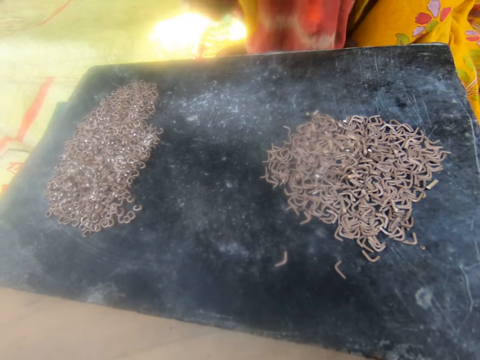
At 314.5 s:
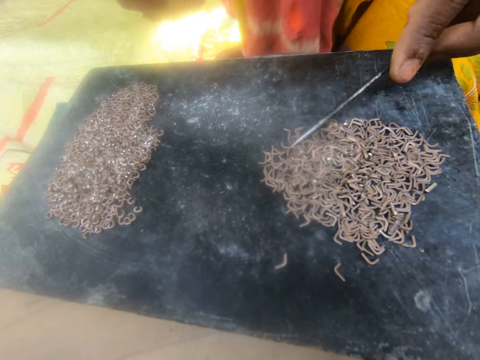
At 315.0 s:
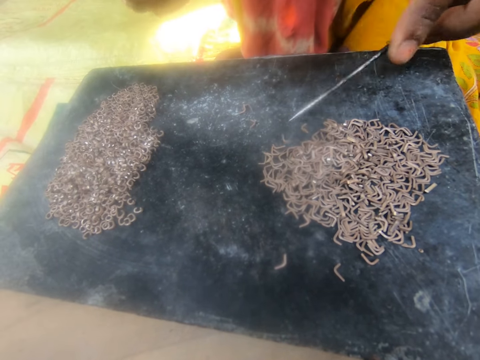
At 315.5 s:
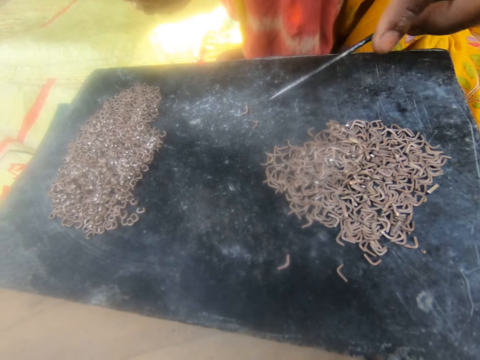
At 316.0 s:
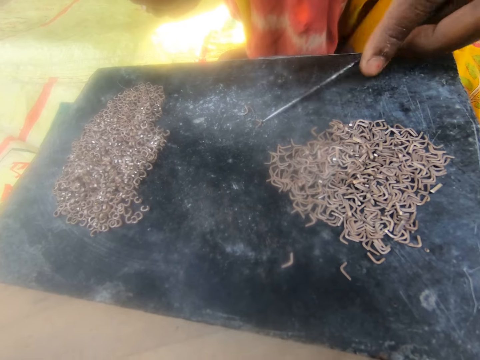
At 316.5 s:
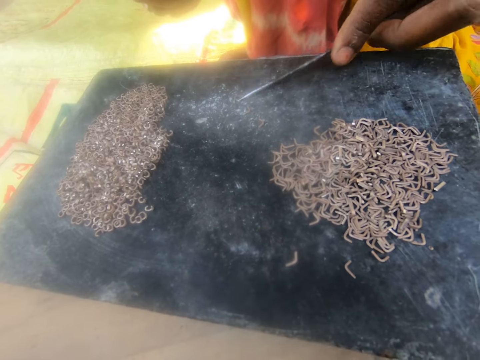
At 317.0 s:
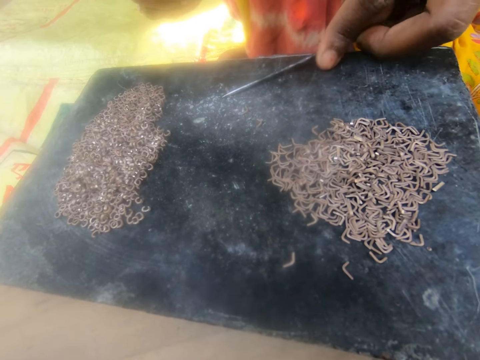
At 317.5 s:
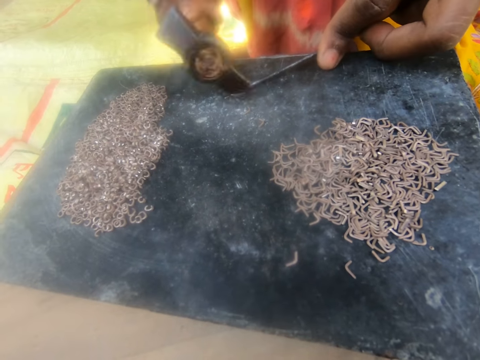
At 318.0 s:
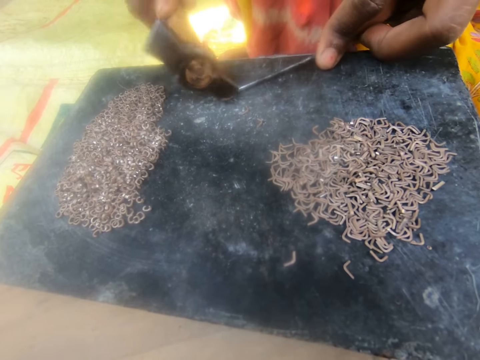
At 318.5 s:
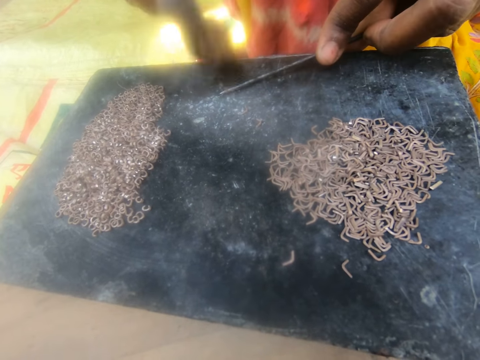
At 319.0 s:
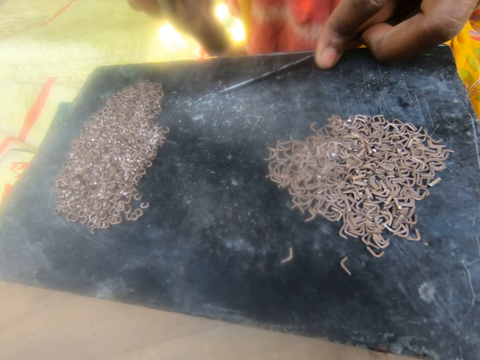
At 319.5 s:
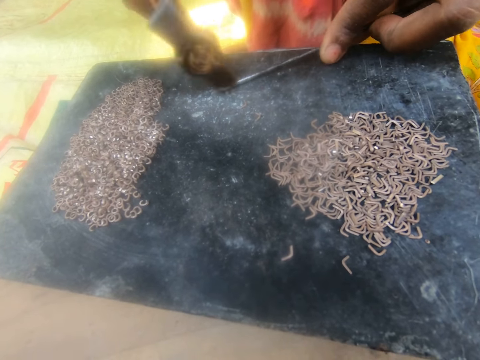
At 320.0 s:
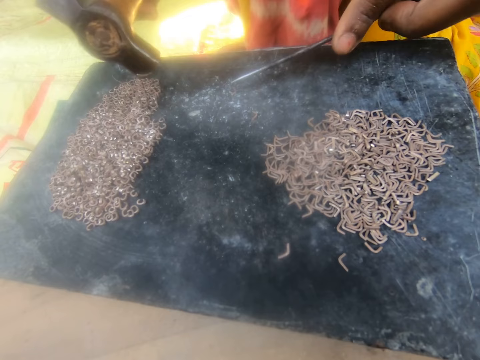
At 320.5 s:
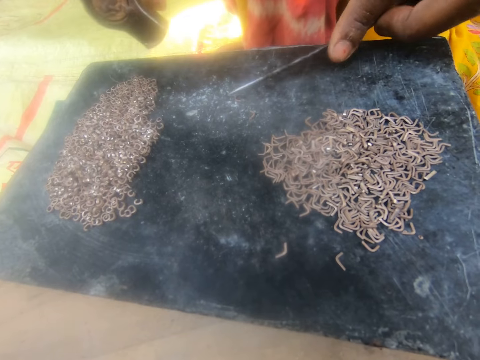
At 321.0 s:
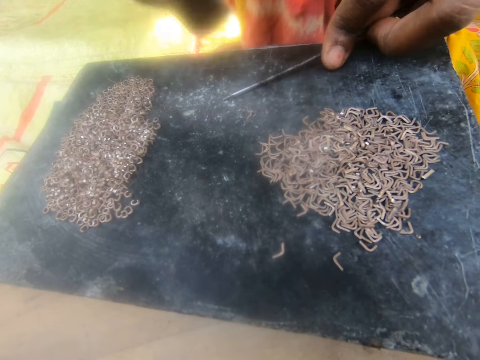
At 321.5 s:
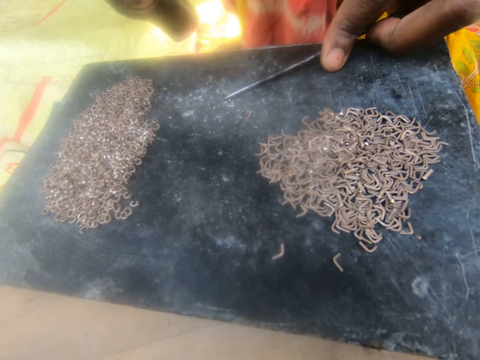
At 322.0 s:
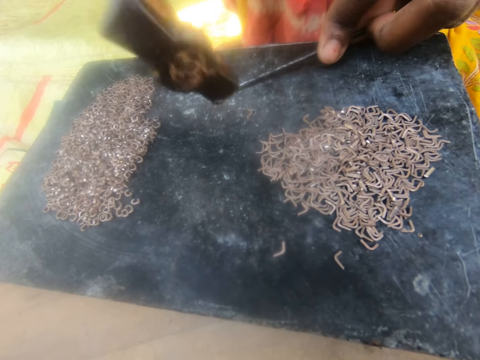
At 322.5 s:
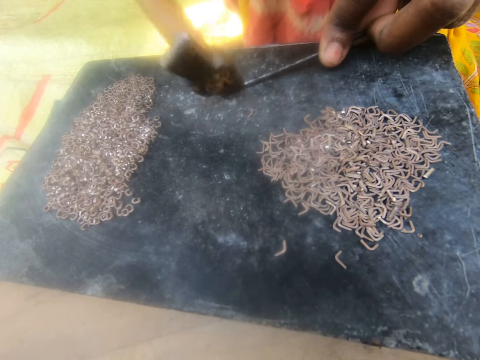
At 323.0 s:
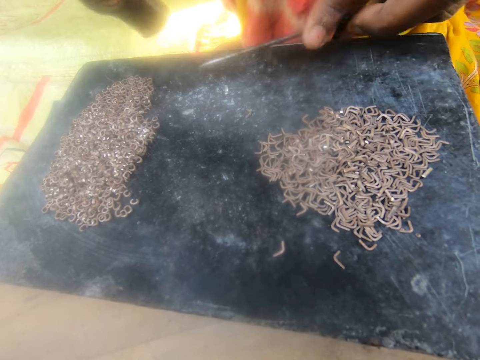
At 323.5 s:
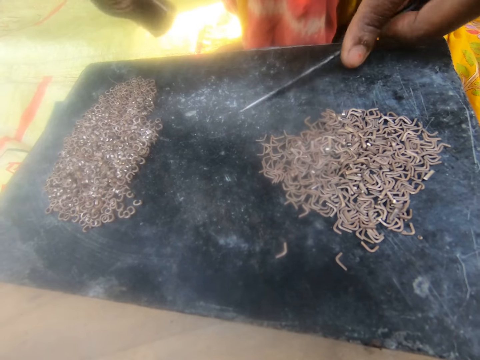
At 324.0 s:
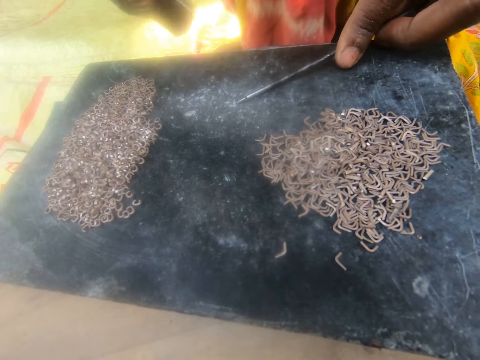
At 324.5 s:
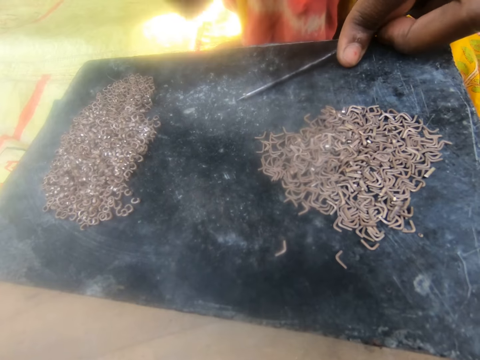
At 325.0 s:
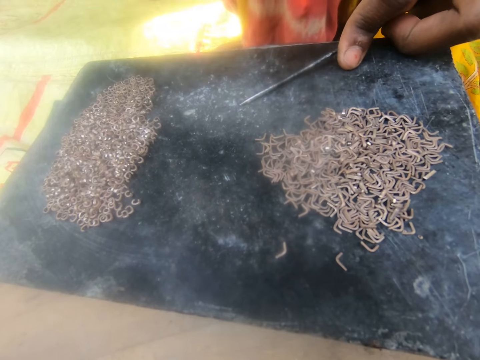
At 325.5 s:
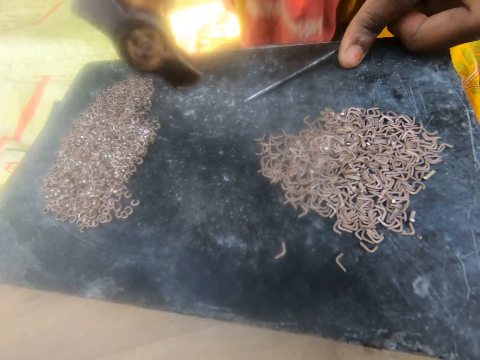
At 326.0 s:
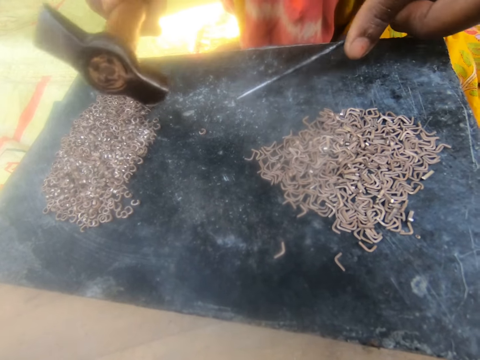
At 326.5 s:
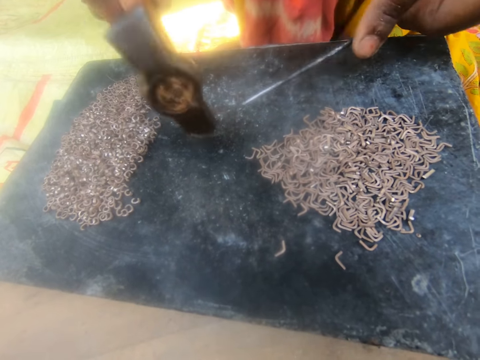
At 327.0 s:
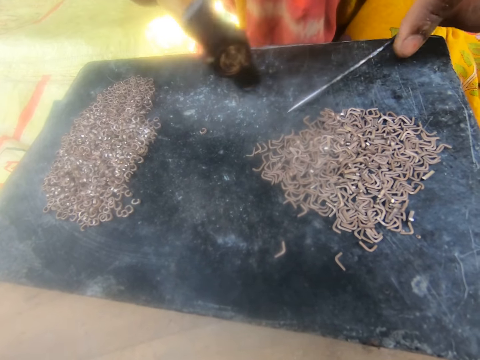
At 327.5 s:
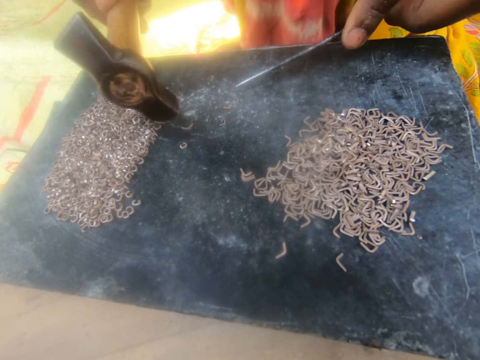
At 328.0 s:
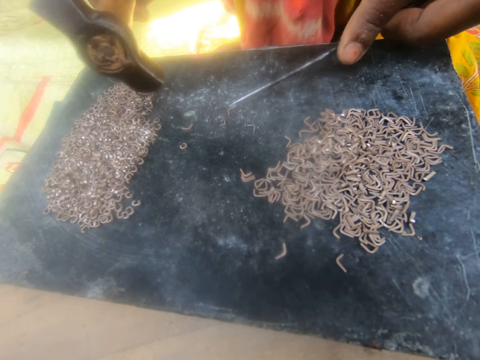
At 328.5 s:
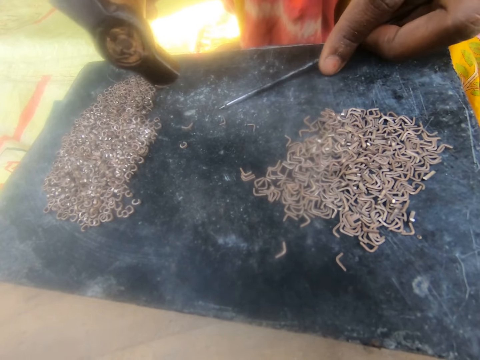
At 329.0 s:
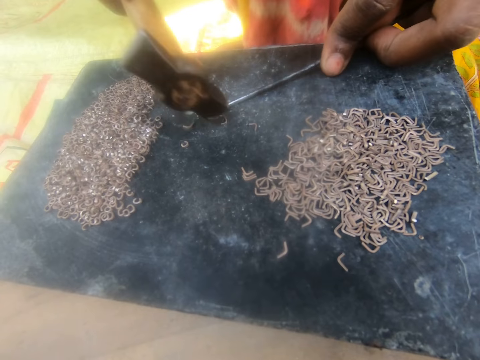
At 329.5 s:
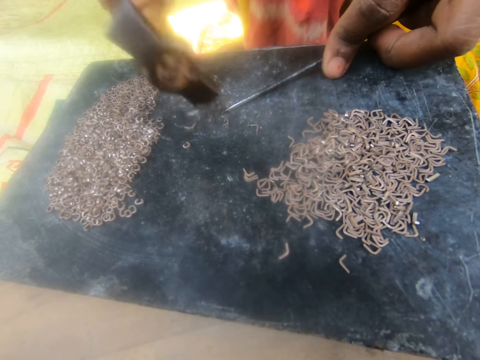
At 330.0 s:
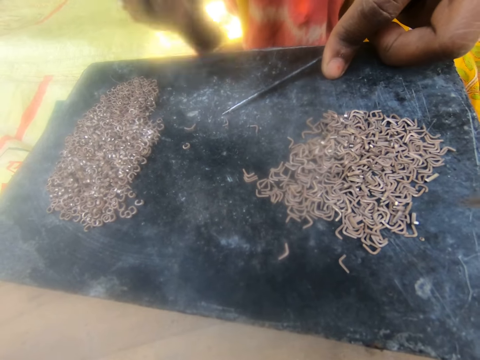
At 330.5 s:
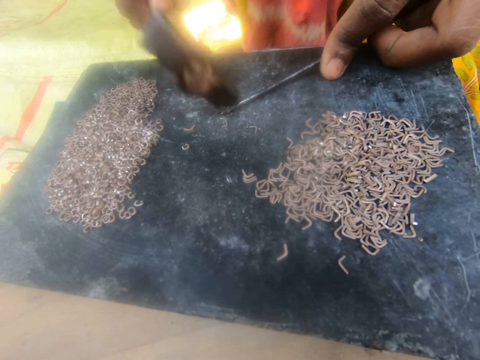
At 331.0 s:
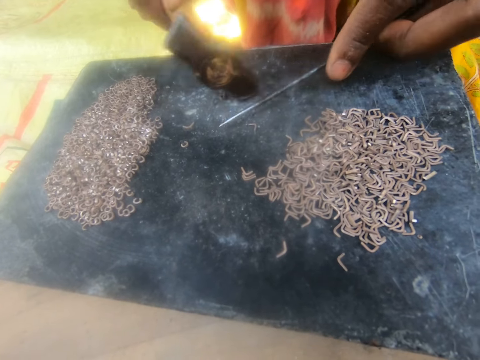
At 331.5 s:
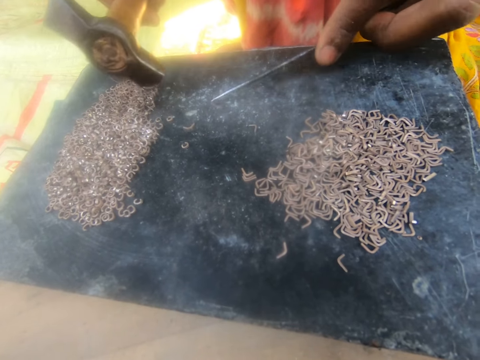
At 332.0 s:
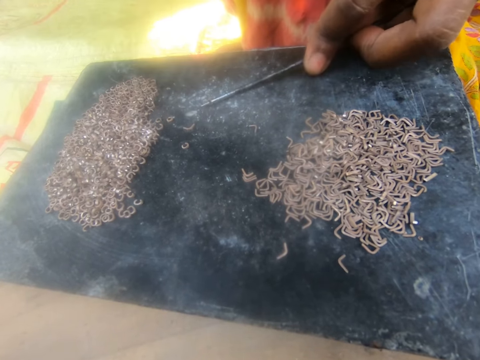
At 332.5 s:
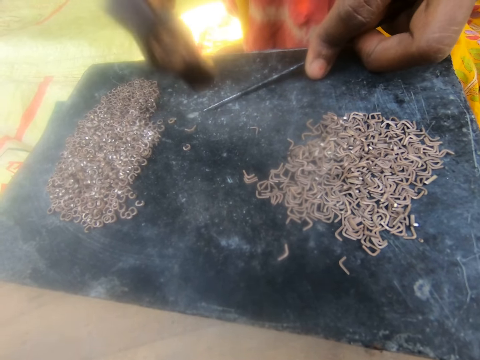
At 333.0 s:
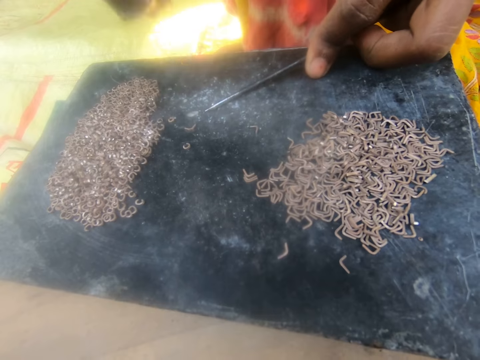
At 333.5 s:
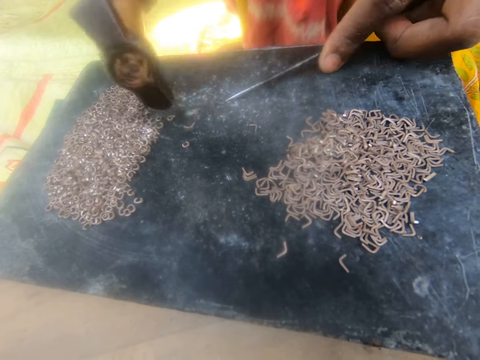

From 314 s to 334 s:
The camera wearer picks metal from the table. They return other metals. They hit the metal with a hammer. They push the metal. They hit the metal with the hammer. They move the metals. They hit the metal with the hammer.

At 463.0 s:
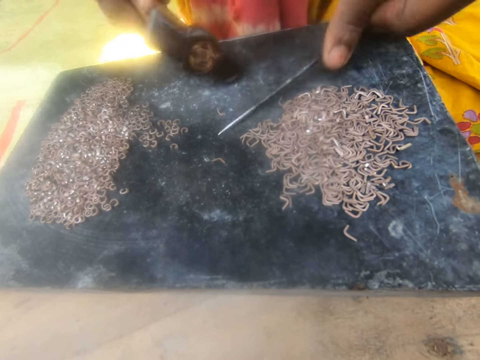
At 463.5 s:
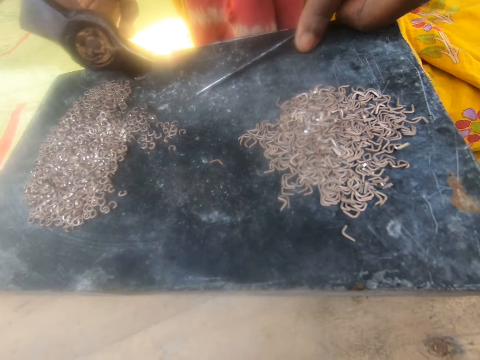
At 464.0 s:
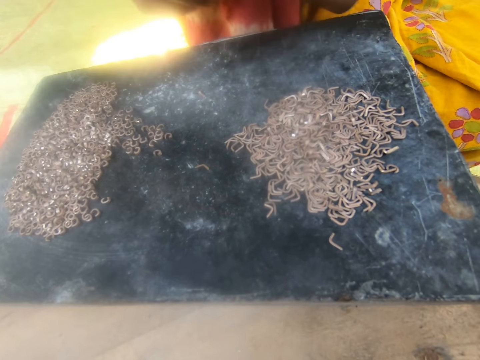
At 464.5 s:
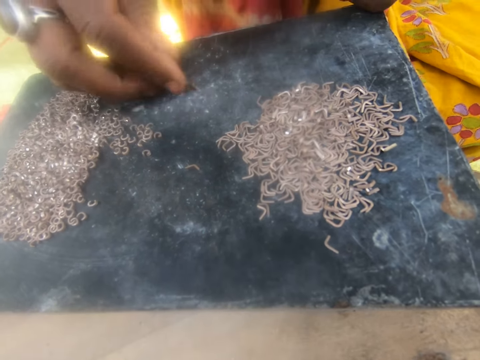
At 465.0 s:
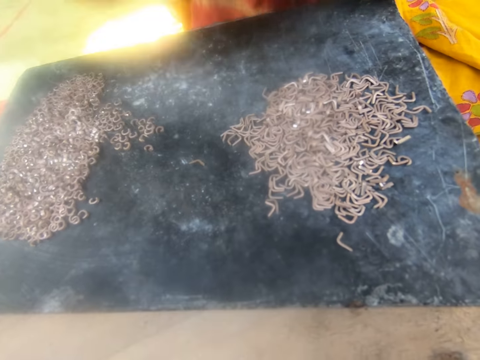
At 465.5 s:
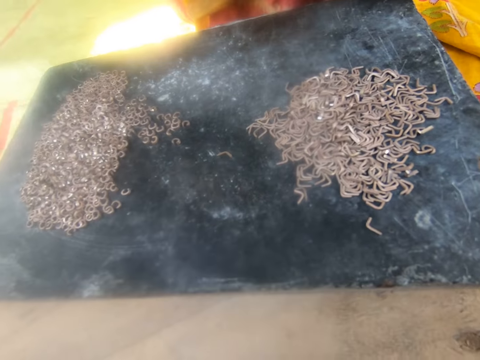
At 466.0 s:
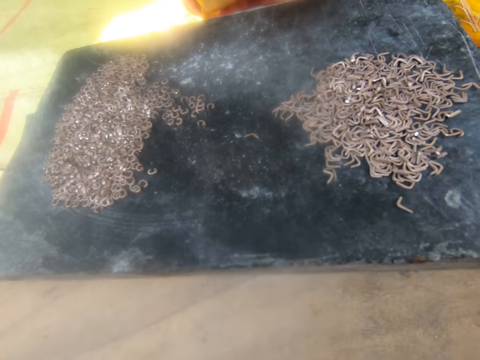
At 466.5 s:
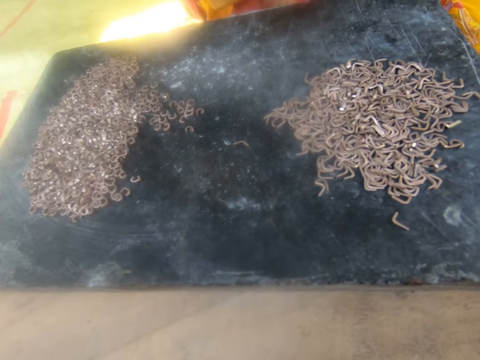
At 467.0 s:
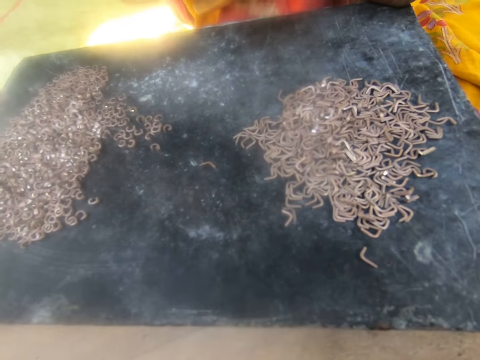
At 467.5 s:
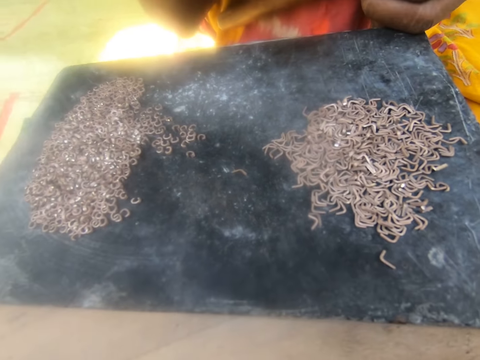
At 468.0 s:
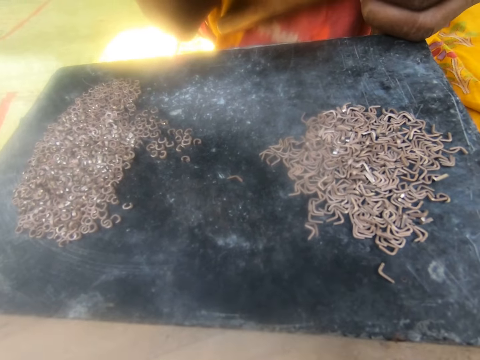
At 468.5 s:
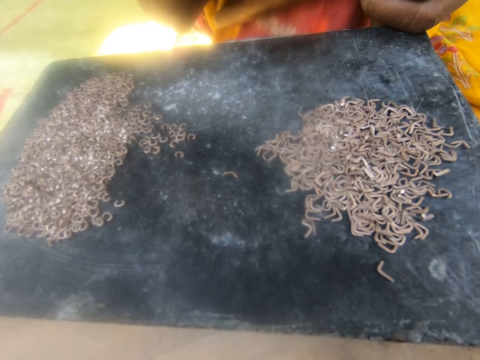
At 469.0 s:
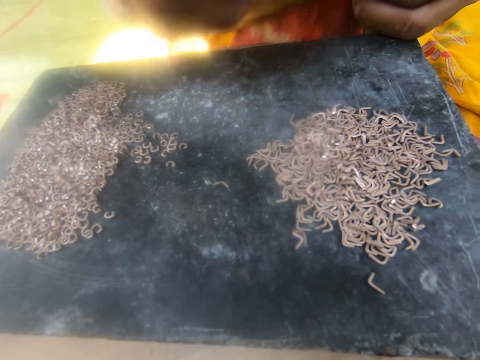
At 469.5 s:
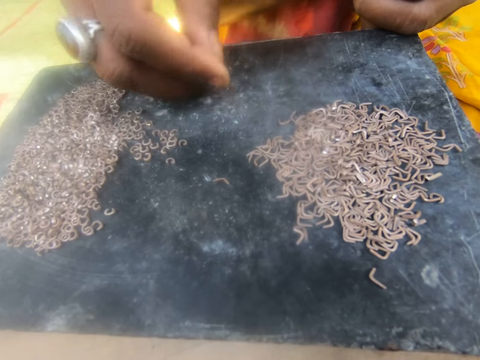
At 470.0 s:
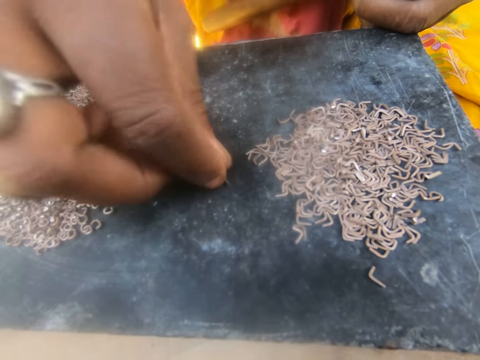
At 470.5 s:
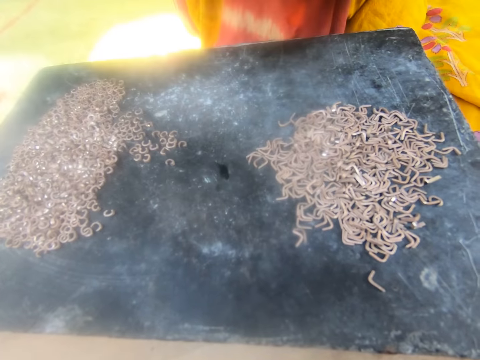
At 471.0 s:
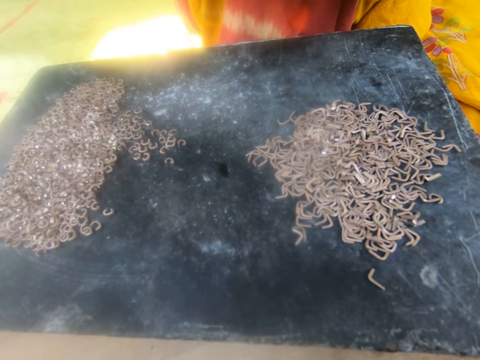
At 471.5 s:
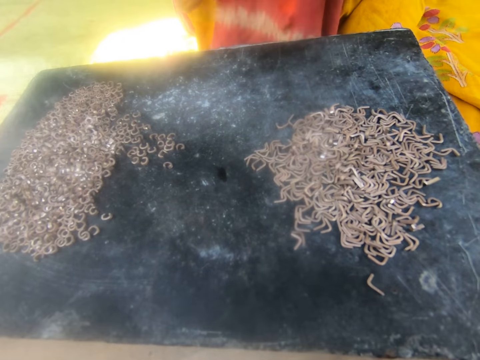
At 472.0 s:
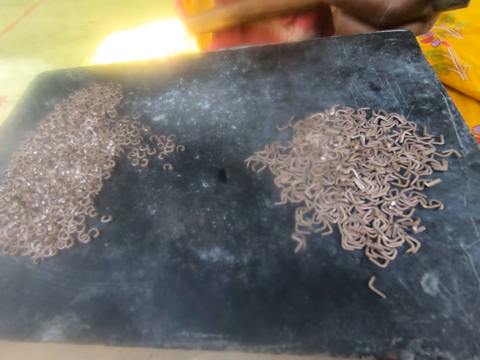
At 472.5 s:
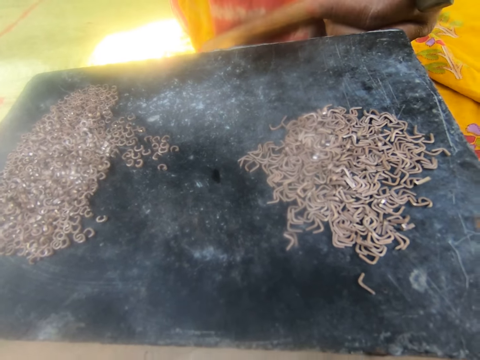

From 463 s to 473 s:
The camera wearer picks up the small metal on the table. They drop the metal on the table. They pick up the small metal on the table.
